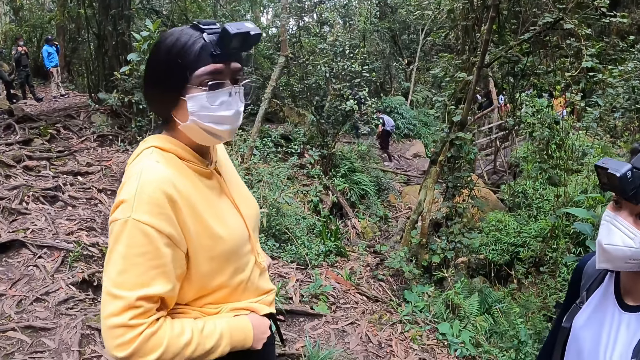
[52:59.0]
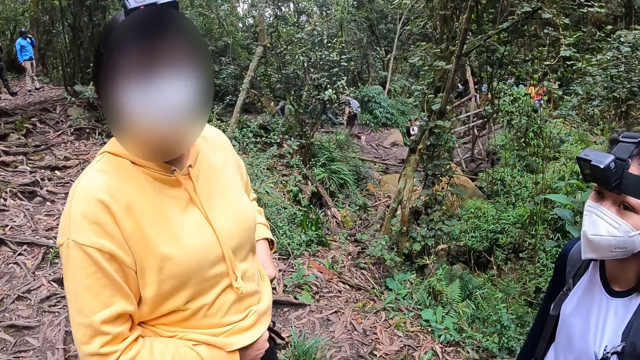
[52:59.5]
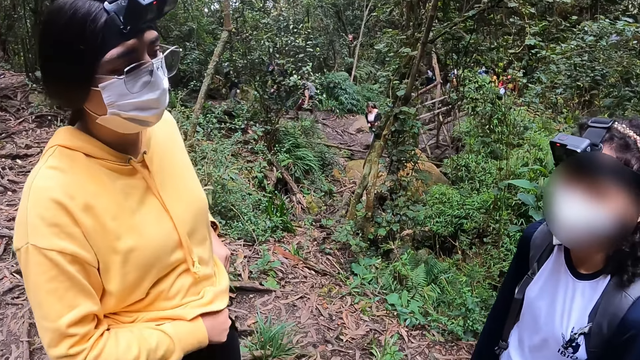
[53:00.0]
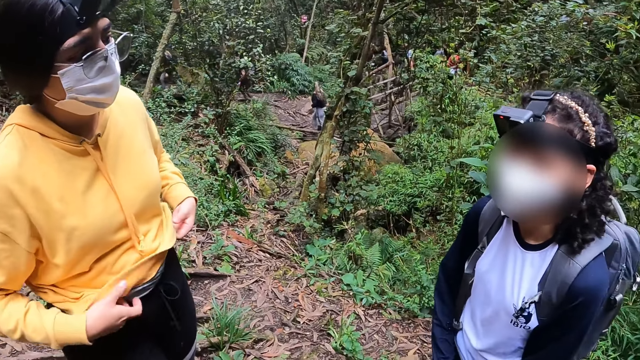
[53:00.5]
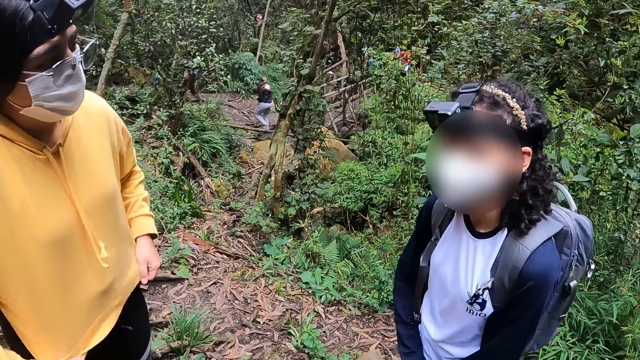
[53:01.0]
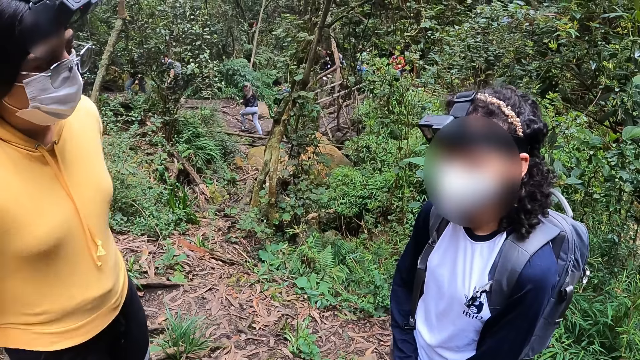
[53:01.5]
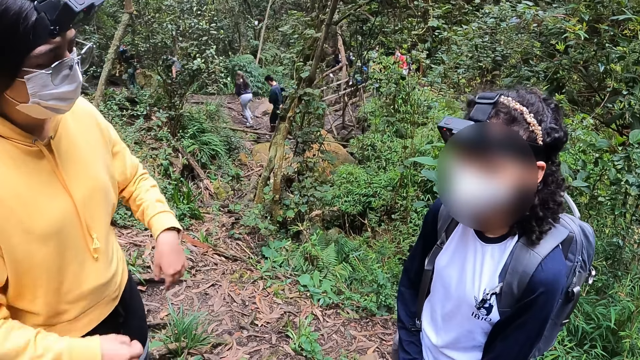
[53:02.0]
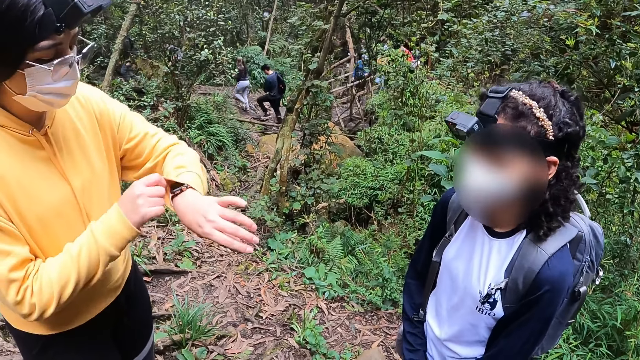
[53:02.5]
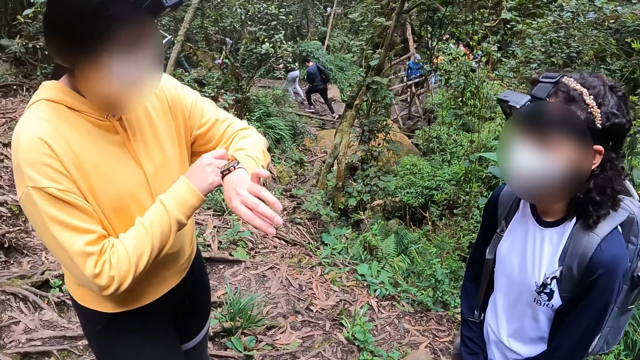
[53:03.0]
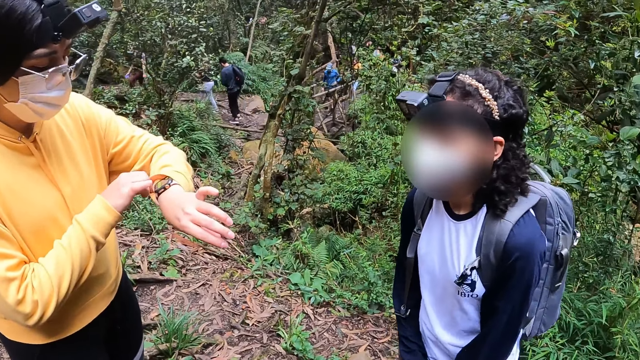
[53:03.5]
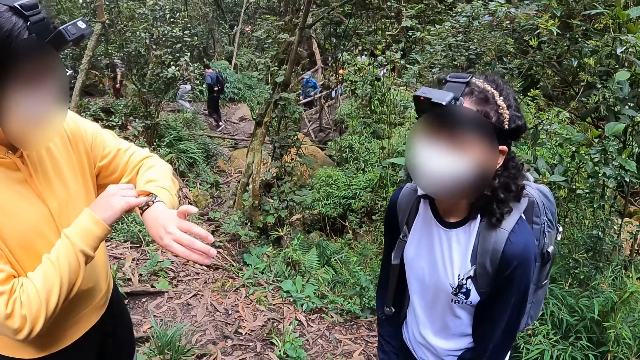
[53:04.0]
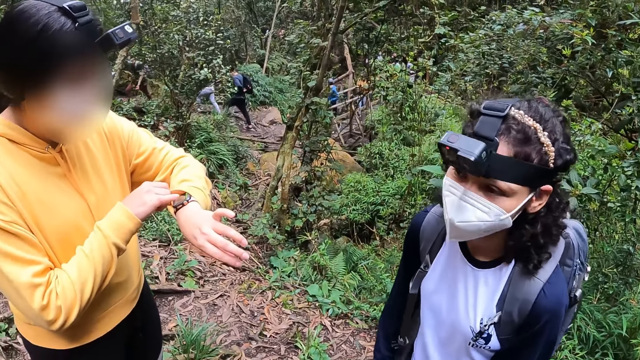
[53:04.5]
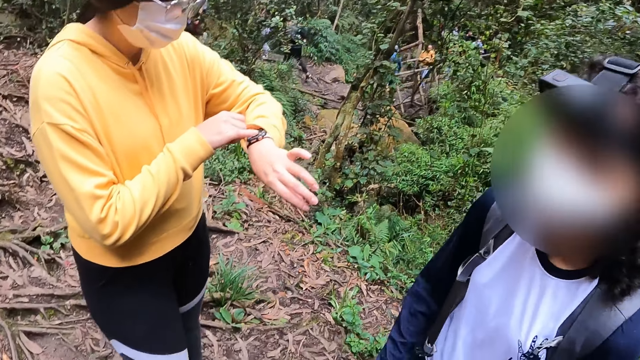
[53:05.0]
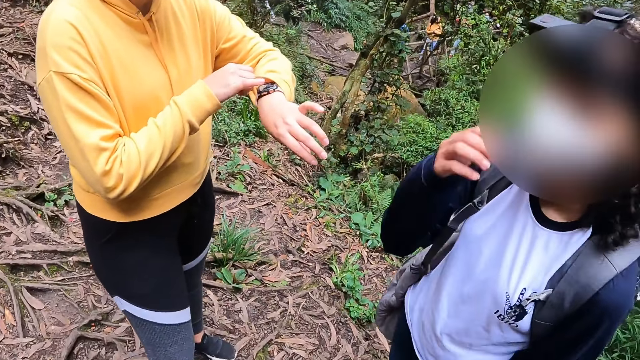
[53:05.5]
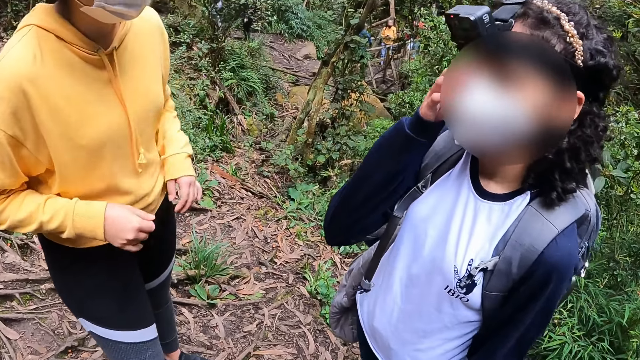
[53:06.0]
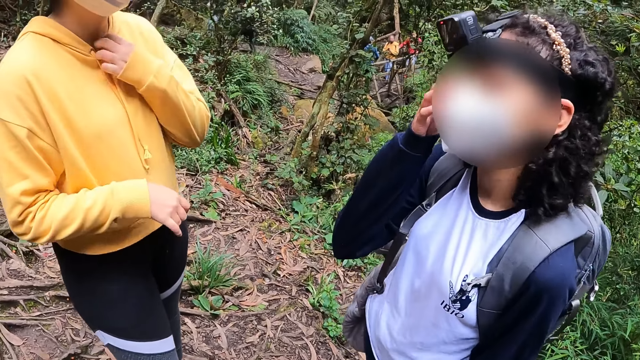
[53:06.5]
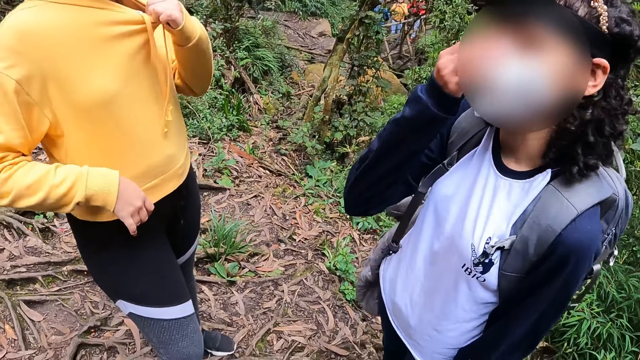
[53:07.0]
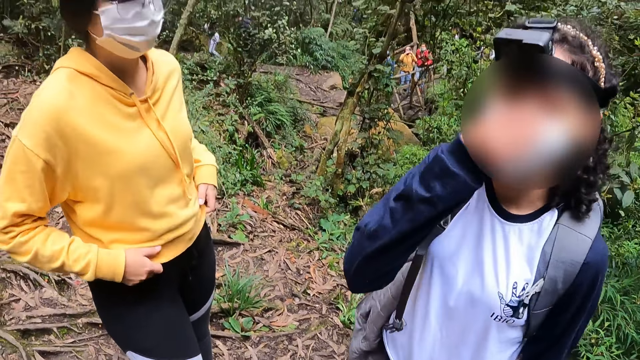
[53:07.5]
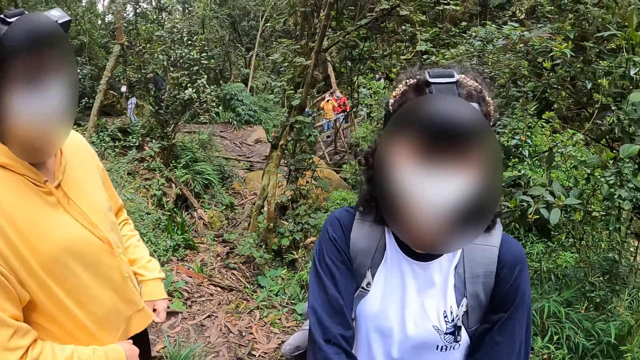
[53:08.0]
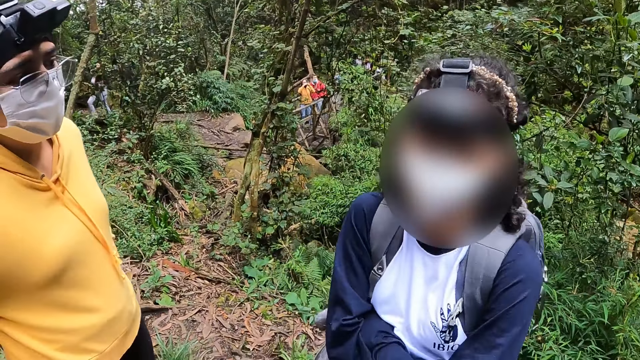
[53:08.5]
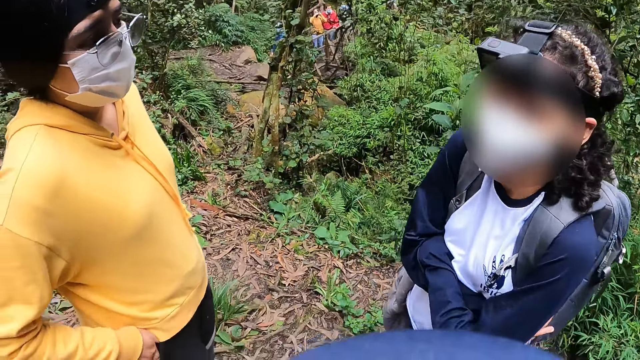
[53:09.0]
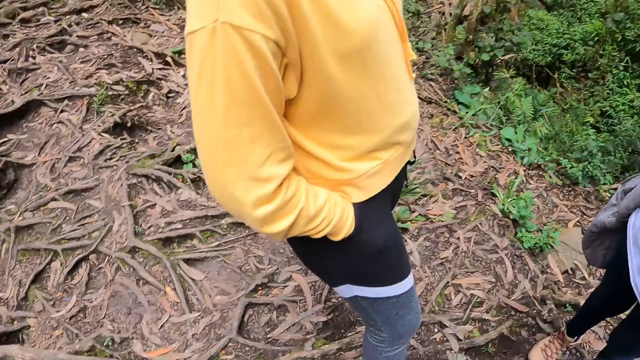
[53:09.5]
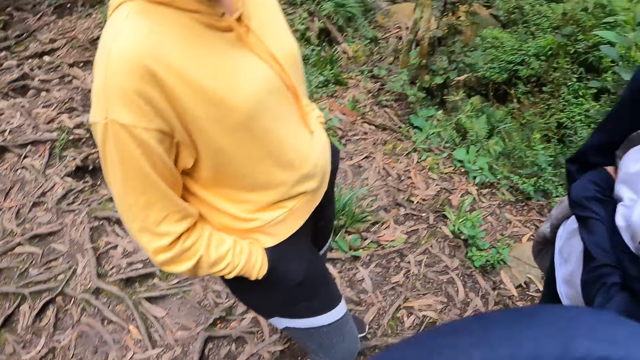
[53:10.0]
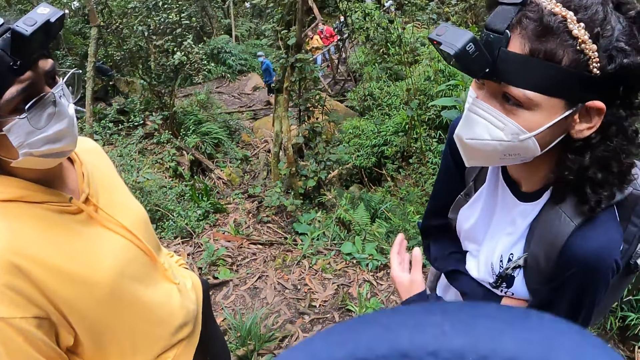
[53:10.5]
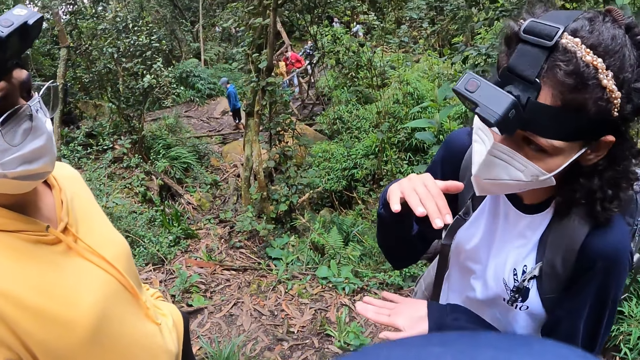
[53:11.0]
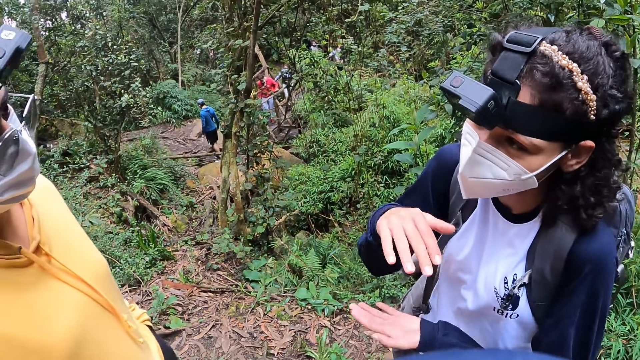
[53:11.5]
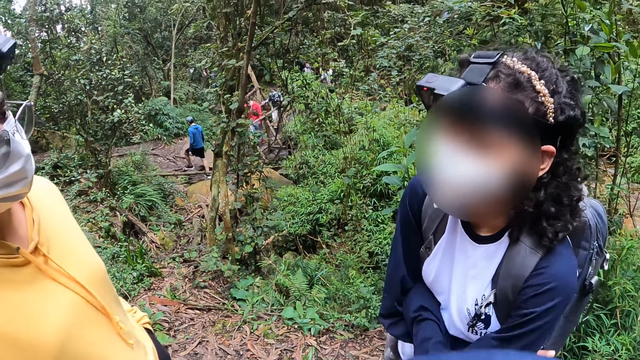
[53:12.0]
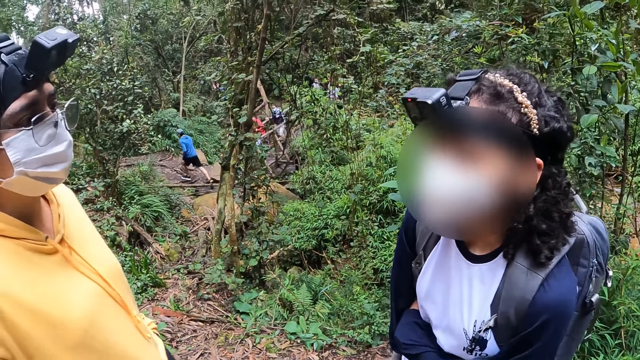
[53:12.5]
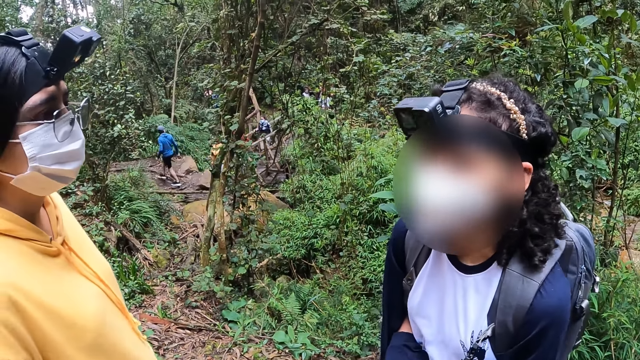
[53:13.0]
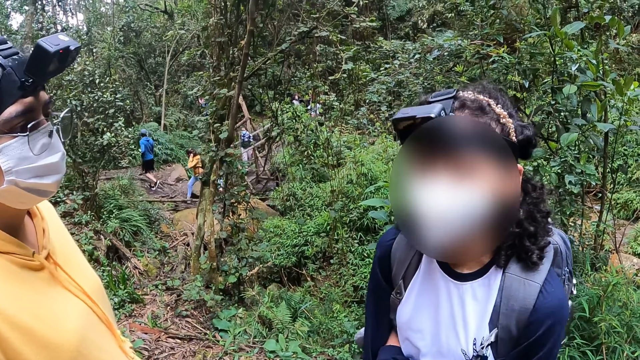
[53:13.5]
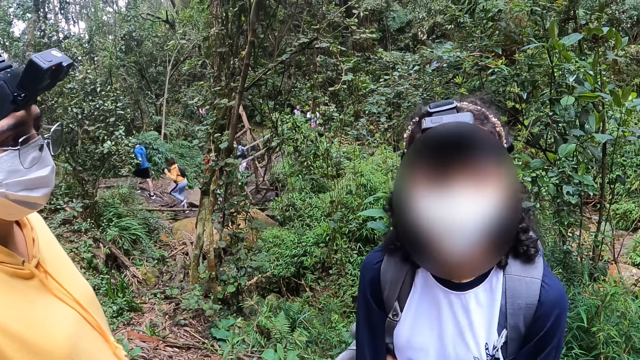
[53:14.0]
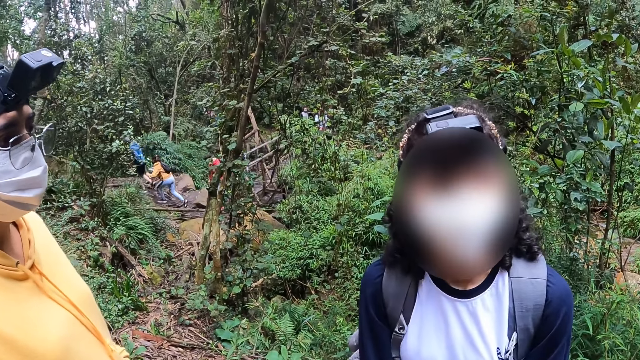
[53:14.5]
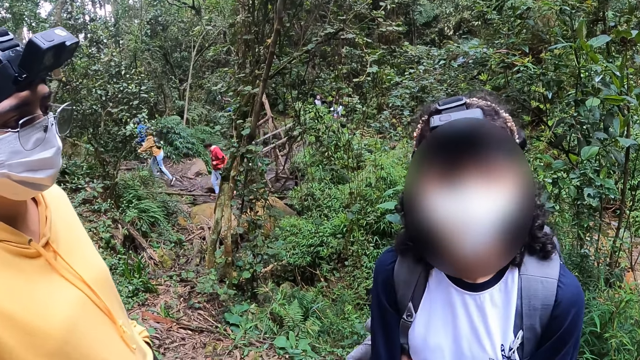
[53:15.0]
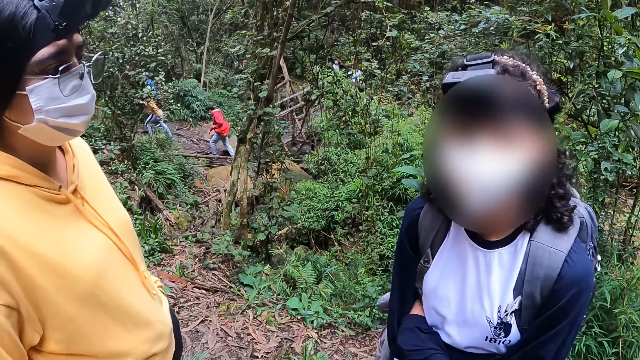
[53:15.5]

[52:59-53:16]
The woman adjusts a pair of trousers on her body with both hands, and adjusts the hoodie on her body with both hands. The woman pulls back the left sleeve of the hoodie on her body with her right hand. The woman looks at the watch. The woman operates the wristwatch on her left hand with her right hand. The woman adjusts the hoodie on her body with her left hand. The woman adjusts the hoodie on her body with both hands. The camera wearer talks to a person. The person talks to the woman.

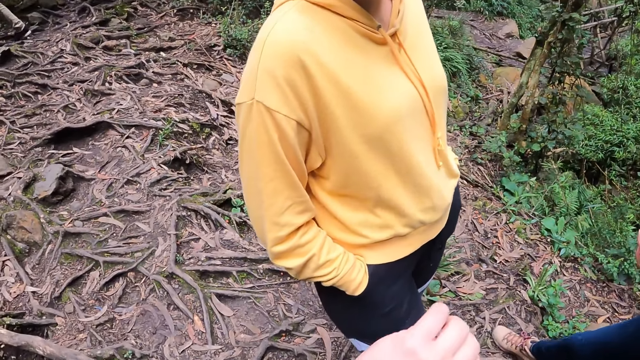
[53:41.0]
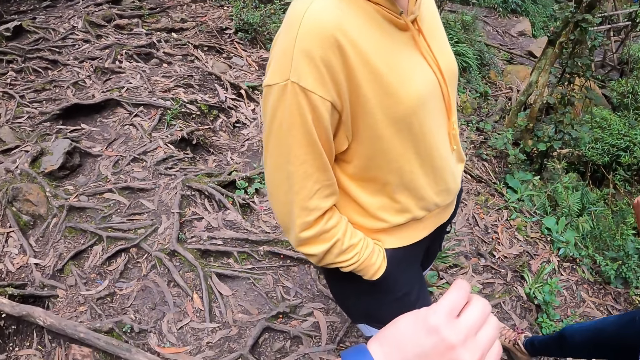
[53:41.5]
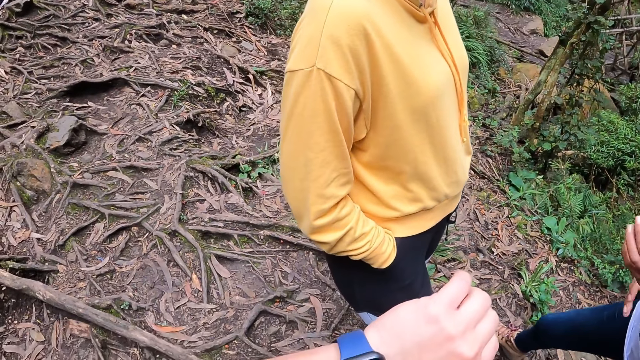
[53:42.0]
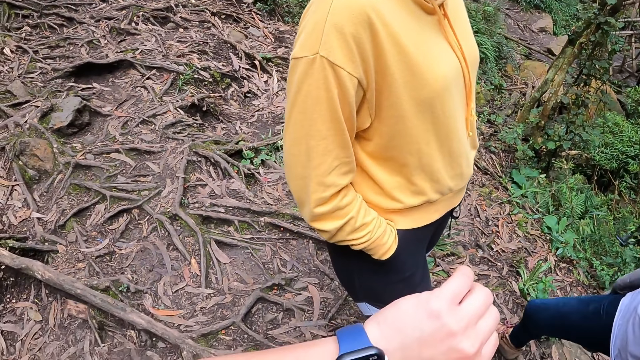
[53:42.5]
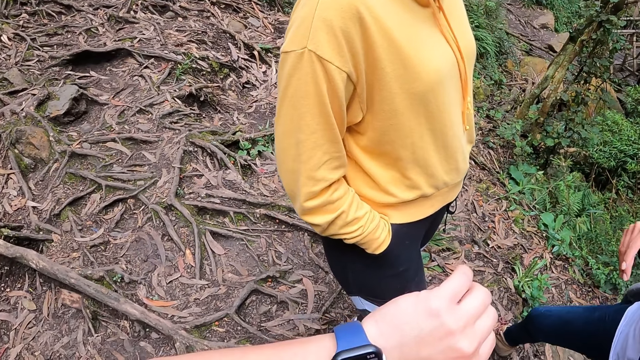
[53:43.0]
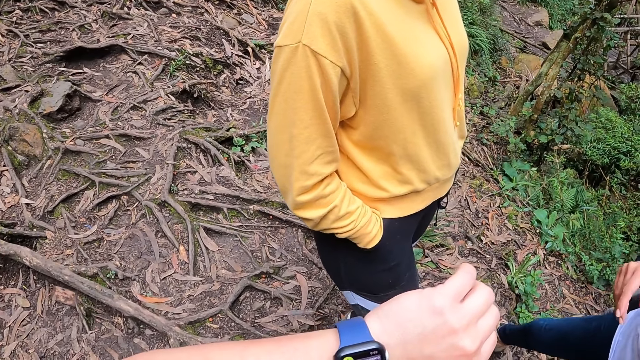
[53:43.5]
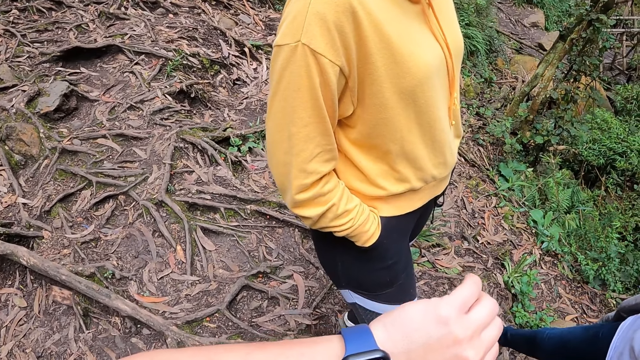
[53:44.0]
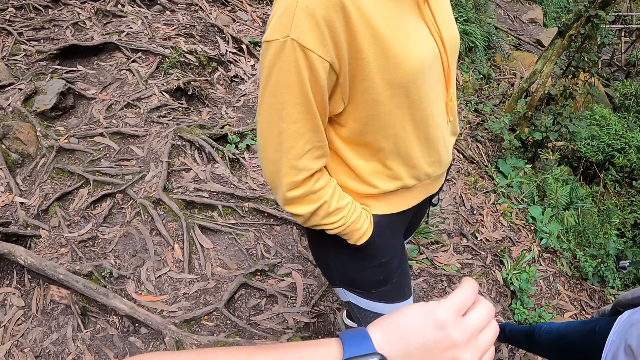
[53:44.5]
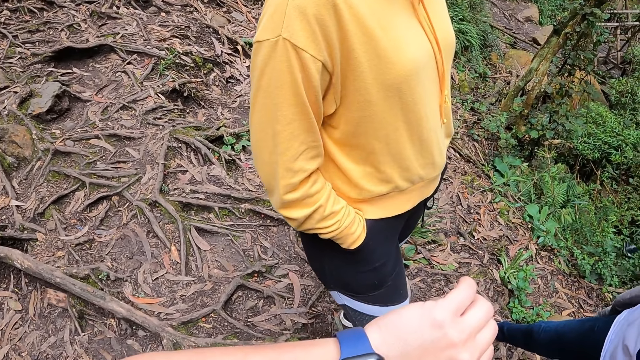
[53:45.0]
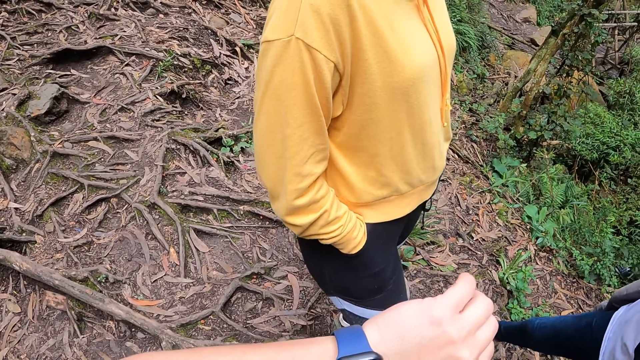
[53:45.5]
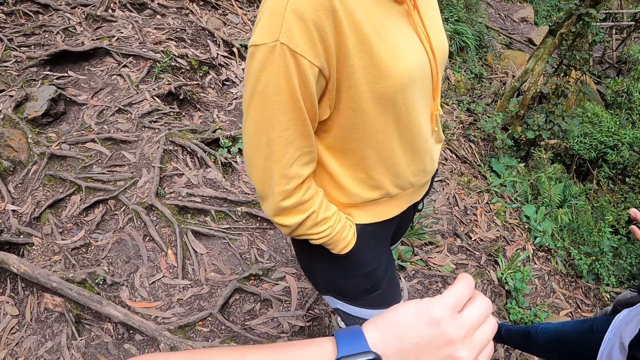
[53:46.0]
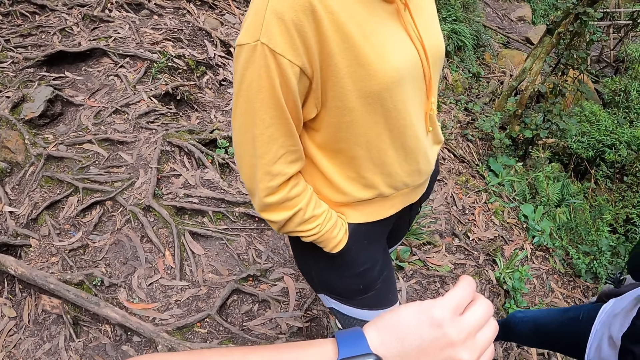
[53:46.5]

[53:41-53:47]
The camera wearer looks at the watch.
